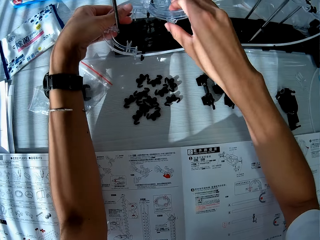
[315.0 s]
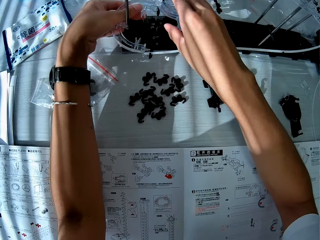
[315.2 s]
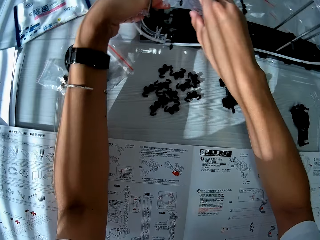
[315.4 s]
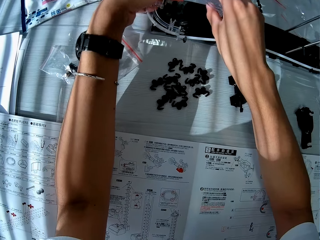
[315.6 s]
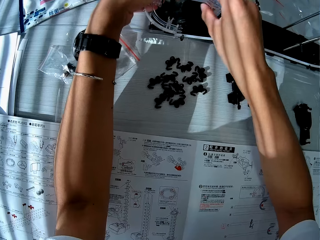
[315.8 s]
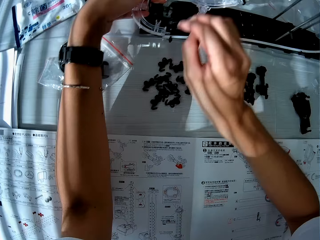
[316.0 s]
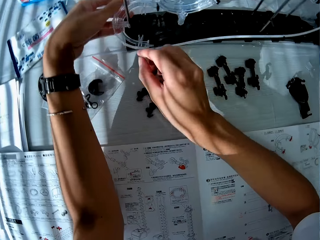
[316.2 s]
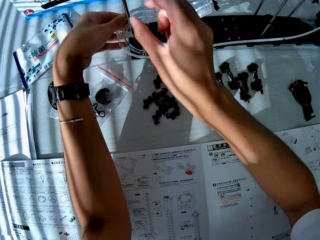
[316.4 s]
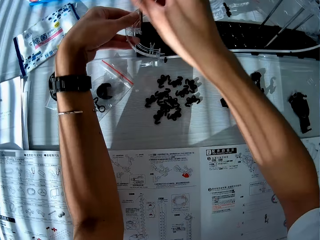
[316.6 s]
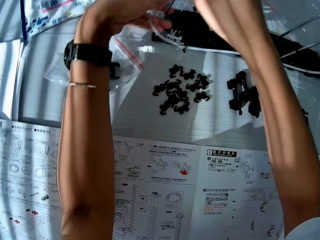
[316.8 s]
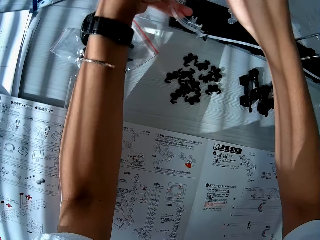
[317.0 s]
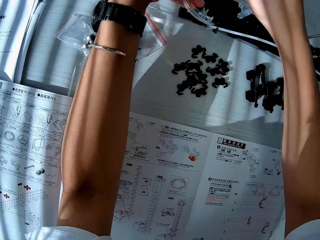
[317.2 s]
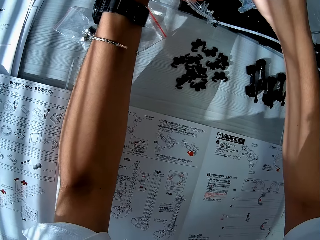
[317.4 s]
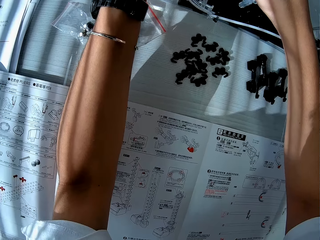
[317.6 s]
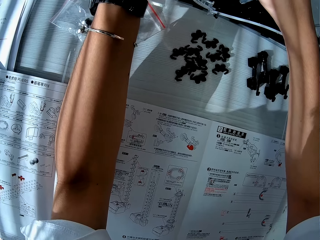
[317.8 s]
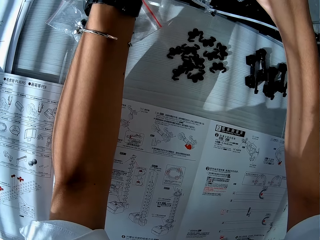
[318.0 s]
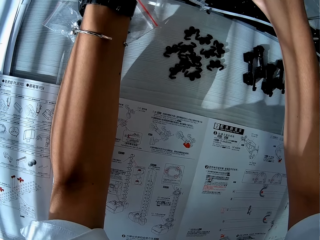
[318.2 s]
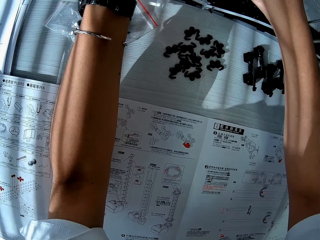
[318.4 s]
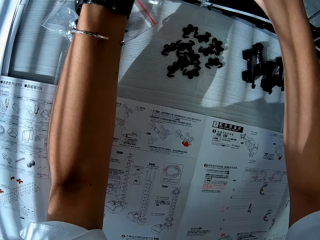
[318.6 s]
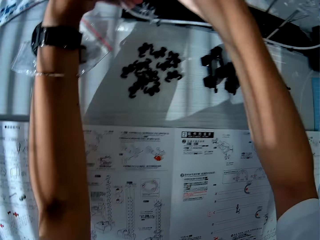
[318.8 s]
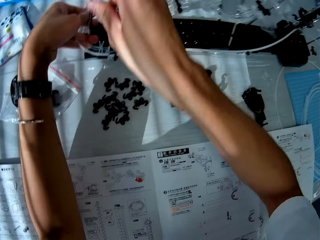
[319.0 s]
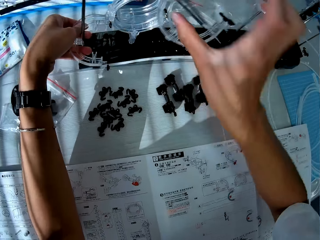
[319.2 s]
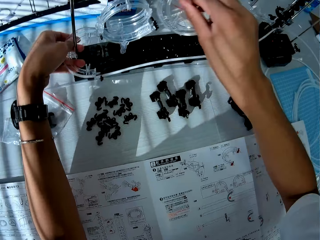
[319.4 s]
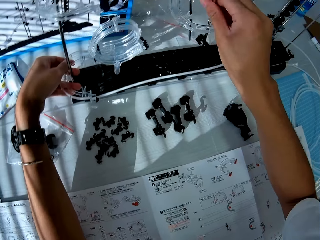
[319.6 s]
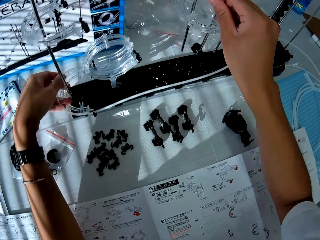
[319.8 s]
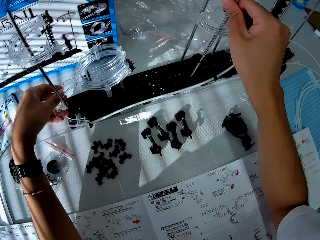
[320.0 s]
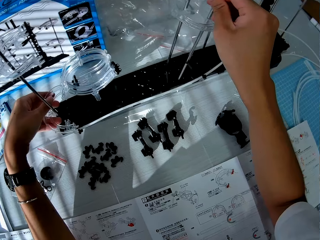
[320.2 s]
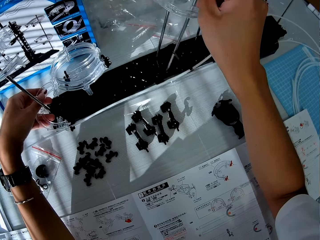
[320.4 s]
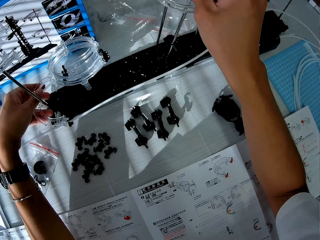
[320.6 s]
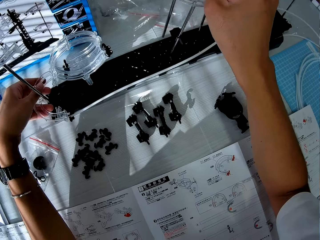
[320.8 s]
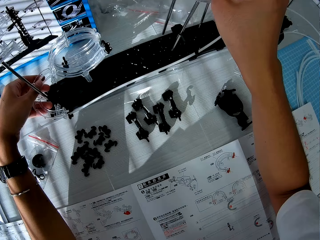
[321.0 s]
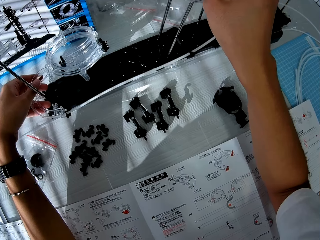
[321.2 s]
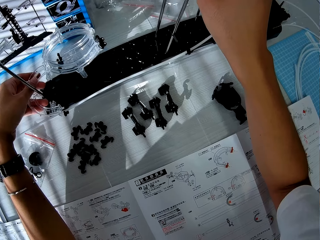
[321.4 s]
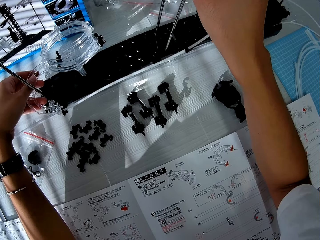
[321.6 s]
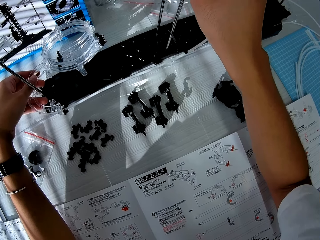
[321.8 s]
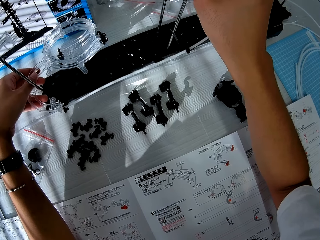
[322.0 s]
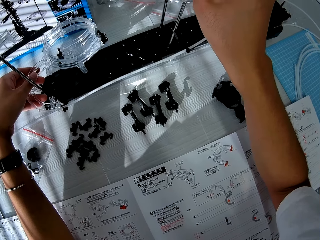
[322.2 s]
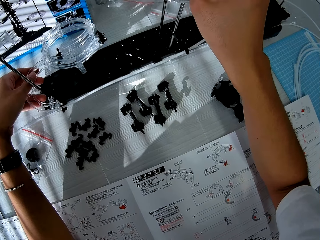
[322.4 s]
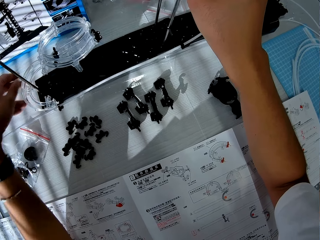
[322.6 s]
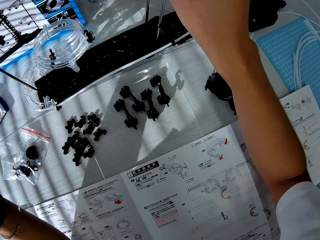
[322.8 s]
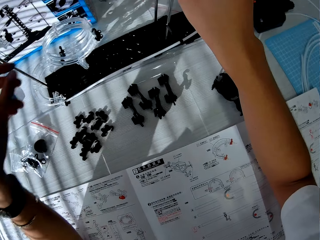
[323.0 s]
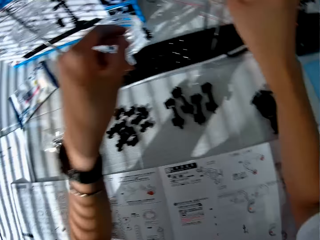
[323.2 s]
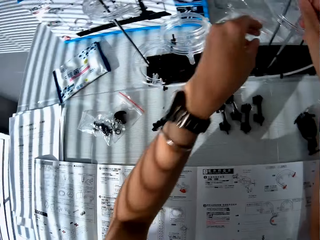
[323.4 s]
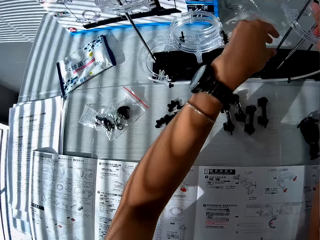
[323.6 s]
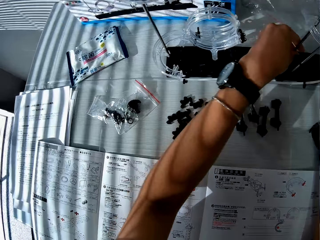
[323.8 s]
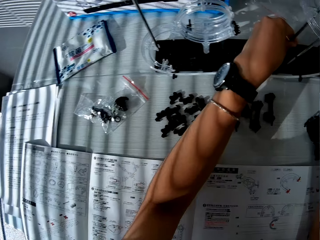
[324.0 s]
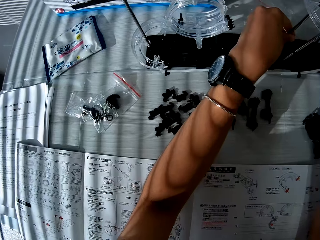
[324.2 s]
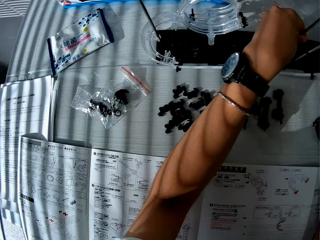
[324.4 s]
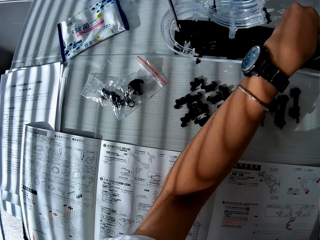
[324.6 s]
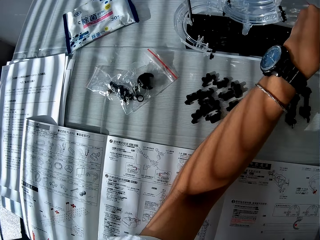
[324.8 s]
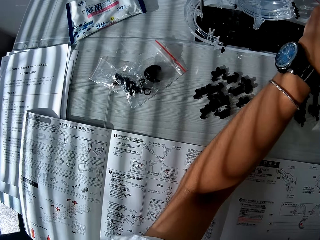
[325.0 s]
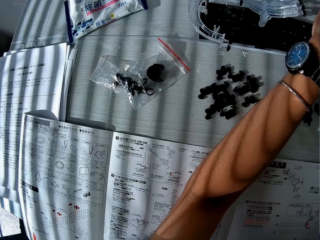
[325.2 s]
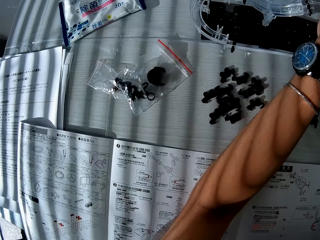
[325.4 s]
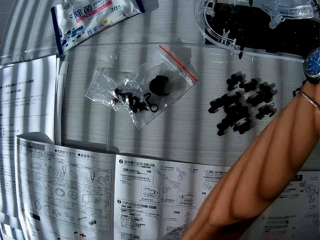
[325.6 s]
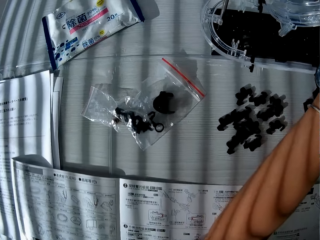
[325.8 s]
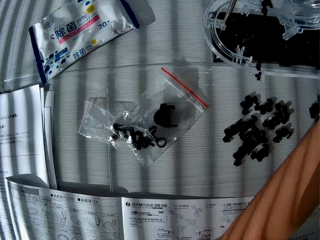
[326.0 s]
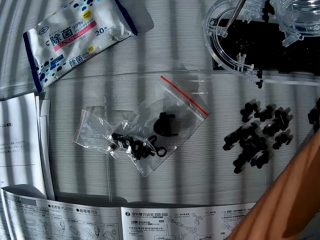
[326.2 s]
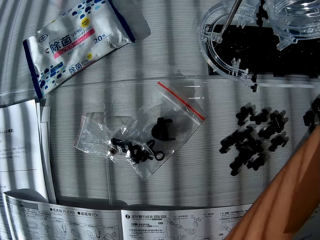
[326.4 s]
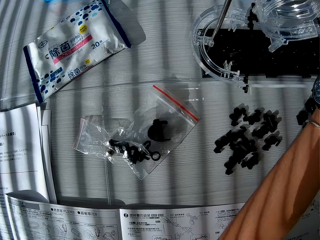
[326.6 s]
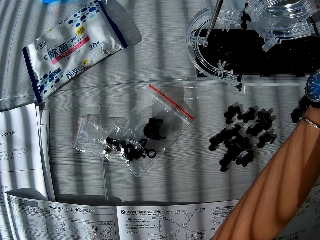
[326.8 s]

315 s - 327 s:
The camera wearer holds part of the space rail. They assemble part of the space rail.

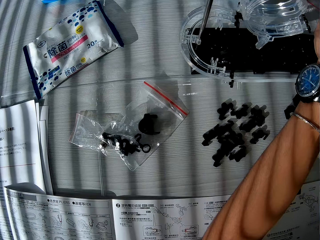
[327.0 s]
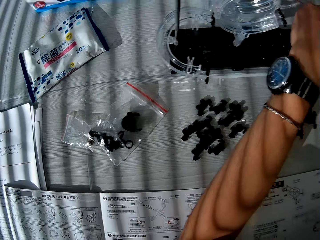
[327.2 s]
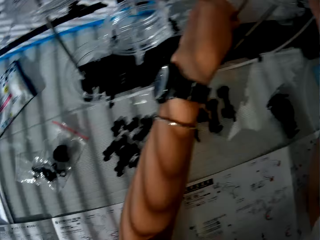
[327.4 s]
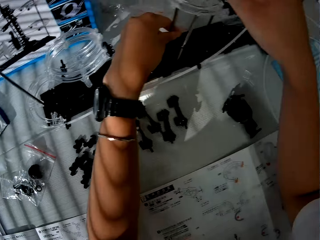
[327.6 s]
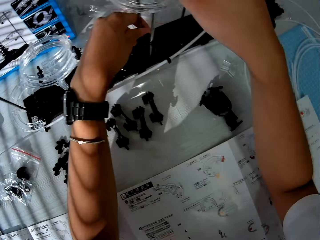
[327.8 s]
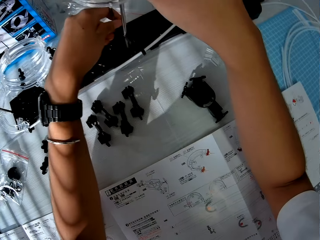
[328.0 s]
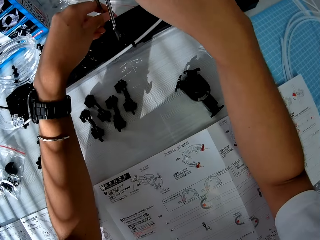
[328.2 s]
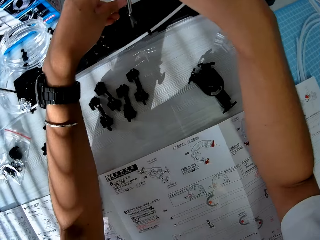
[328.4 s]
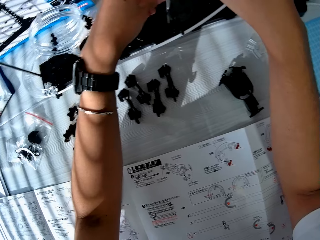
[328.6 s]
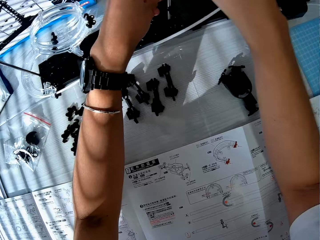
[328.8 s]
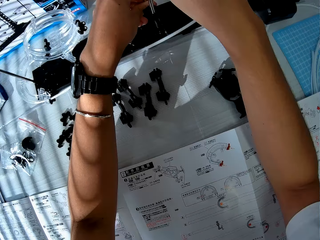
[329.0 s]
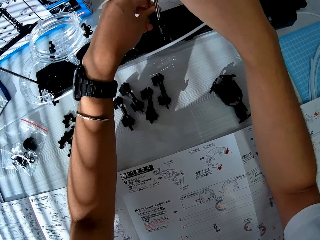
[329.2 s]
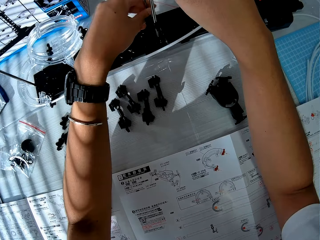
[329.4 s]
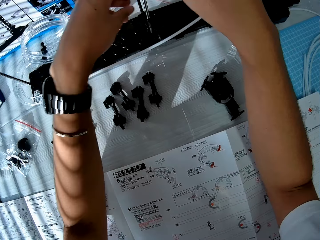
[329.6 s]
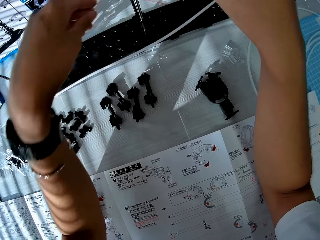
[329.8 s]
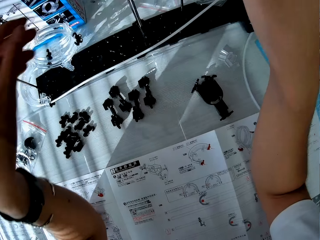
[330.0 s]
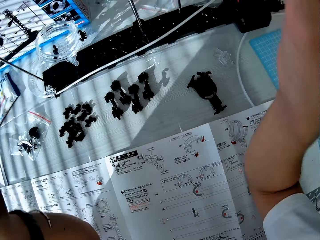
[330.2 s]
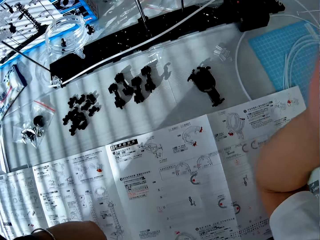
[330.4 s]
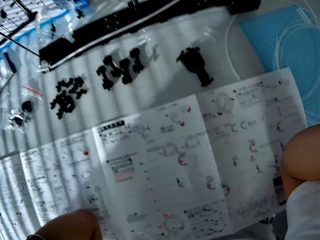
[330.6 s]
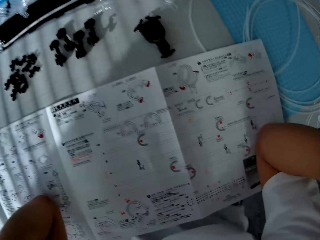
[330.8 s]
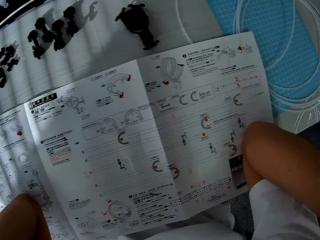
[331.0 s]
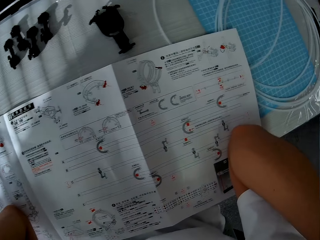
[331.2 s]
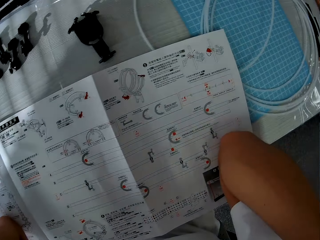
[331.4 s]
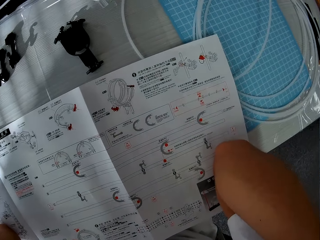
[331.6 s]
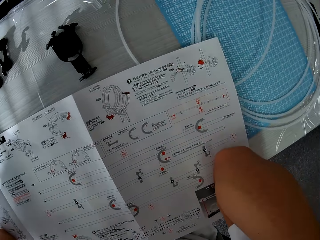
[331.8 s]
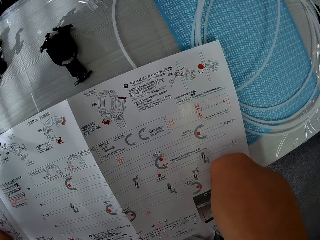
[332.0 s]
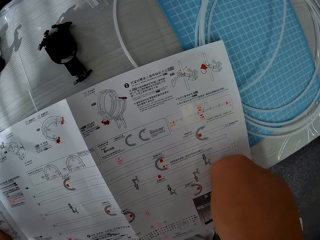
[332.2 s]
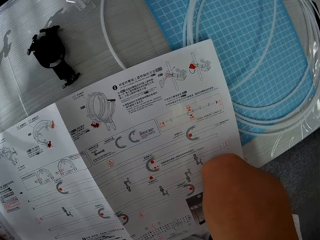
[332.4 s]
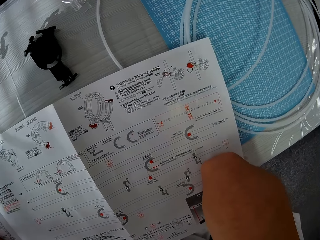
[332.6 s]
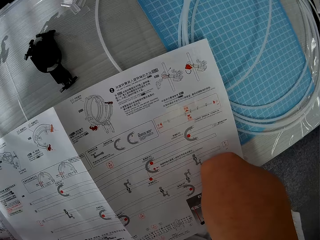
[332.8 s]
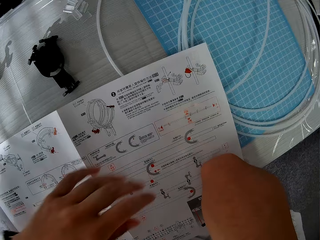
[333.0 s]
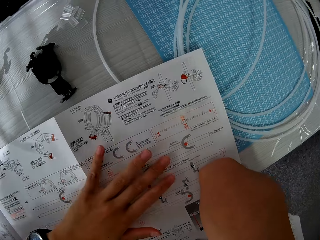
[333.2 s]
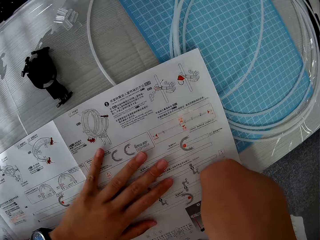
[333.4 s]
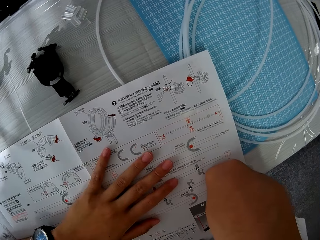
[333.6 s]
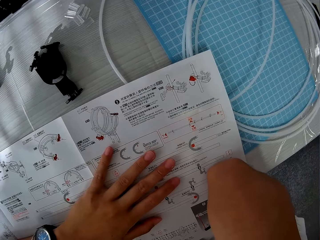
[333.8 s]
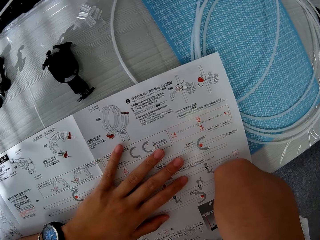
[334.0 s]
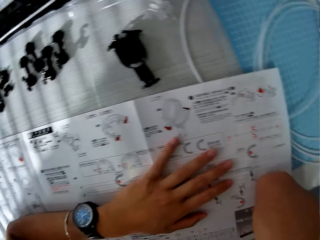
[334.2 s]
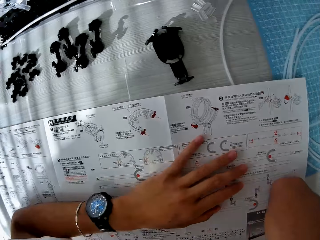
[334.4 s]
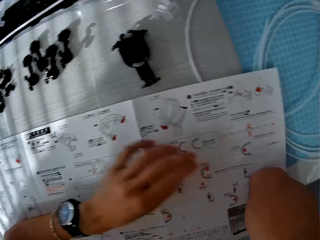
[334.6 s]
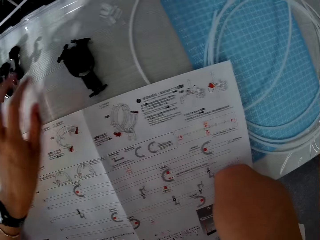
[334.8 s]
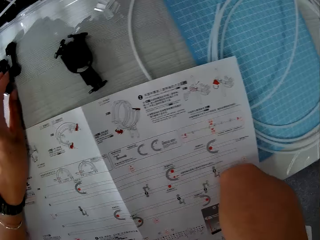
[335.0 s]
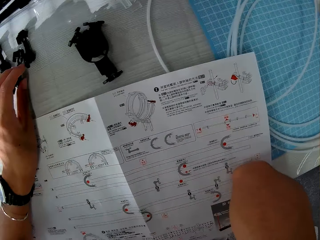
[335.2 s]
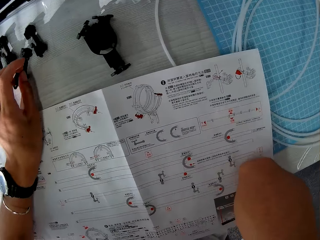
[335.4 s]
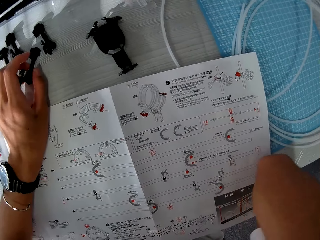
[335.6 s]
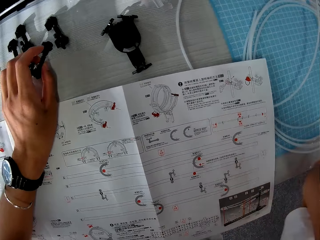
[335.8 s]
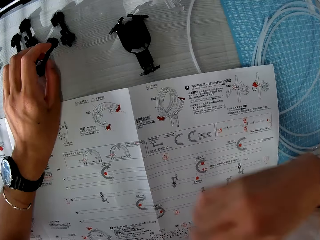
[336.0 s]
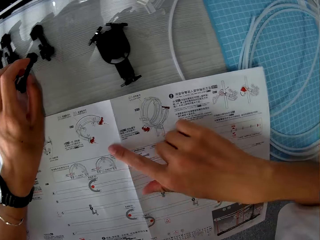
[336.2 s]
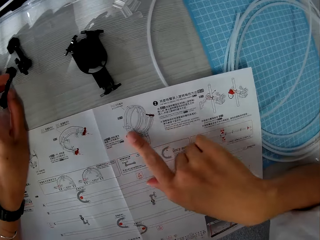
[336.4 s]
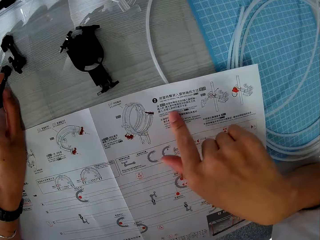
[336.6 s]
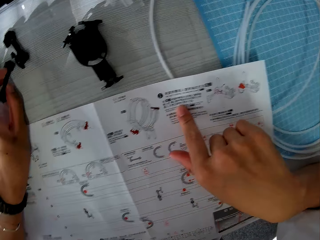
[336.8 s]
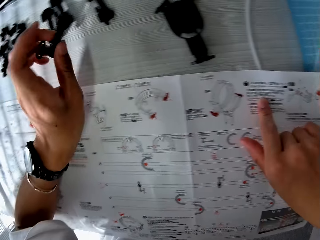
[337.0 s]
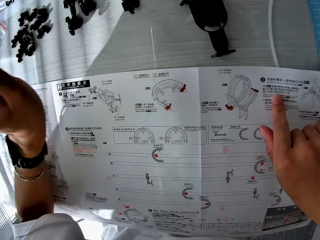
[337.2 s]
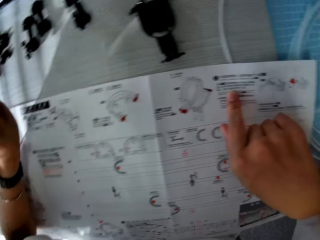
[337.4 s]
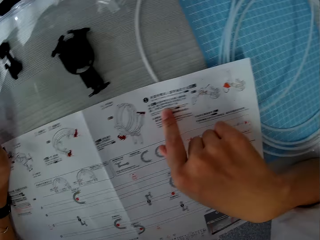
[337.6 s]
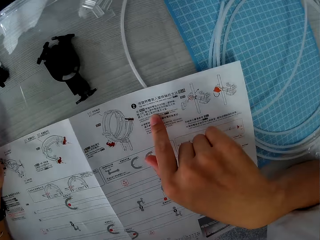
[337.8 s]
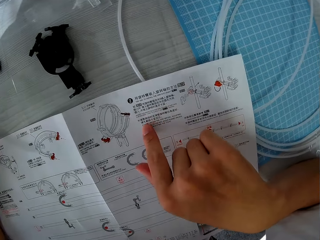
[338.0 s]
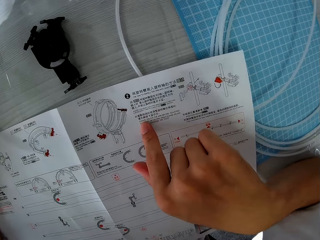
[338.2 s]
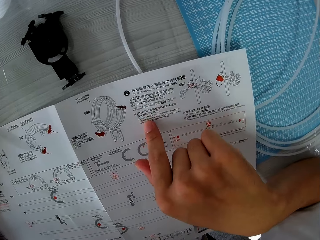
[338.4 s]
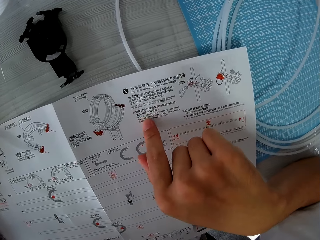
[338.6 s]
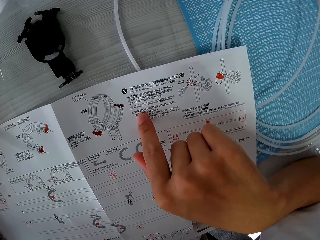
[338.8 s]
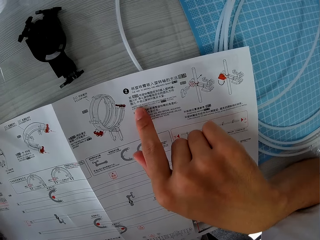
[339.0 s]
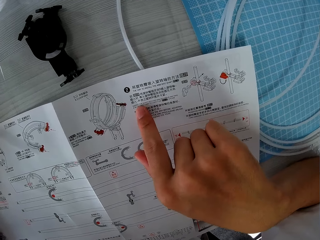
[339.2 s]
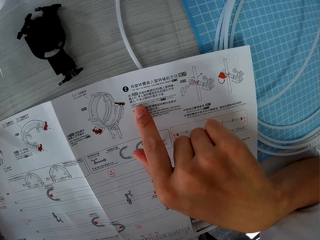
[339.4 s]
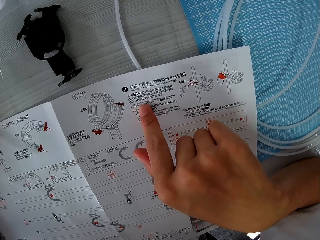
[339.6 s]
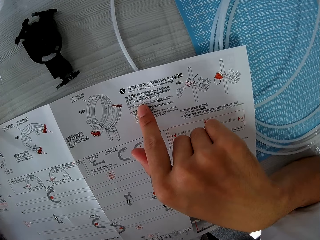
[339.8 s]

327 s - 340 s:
The camera wearer reads the space rail manual on the table. She touches the space rail manual. She picks up part of the space rail from the table with her left hand. She reads the space rail manual again.
